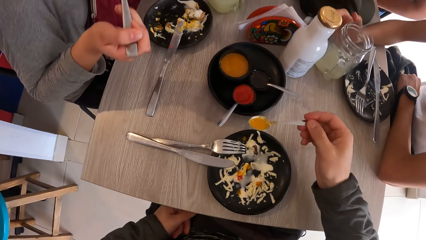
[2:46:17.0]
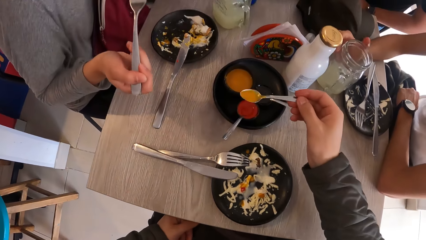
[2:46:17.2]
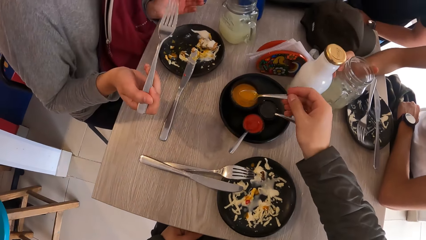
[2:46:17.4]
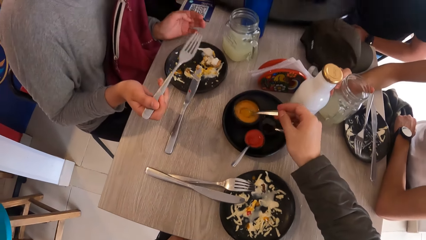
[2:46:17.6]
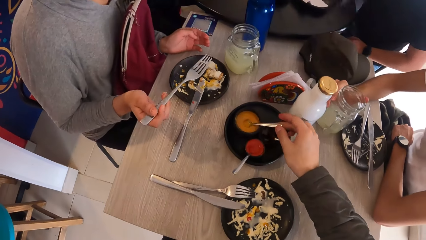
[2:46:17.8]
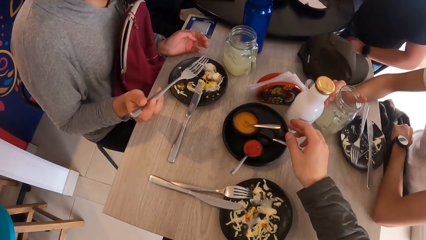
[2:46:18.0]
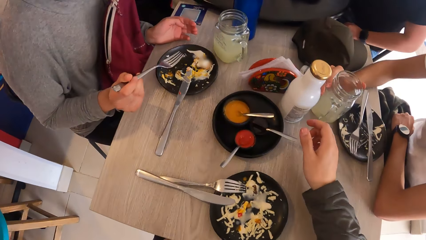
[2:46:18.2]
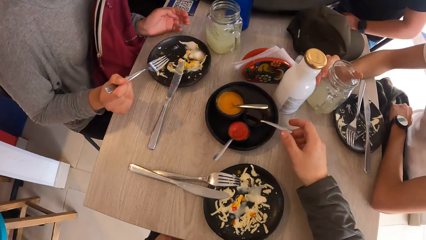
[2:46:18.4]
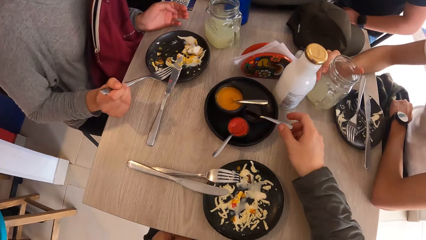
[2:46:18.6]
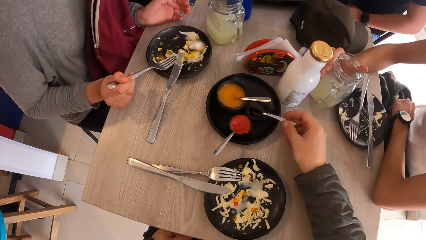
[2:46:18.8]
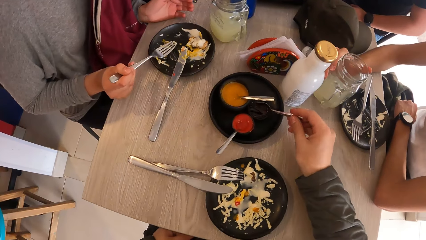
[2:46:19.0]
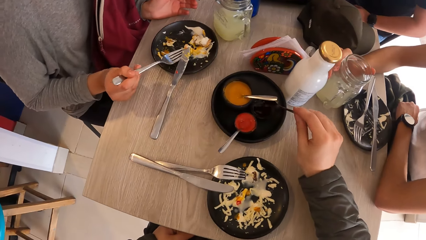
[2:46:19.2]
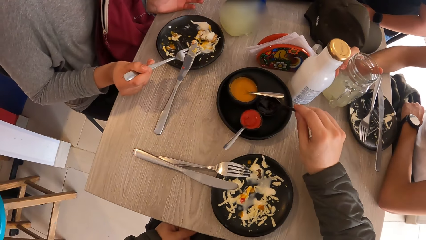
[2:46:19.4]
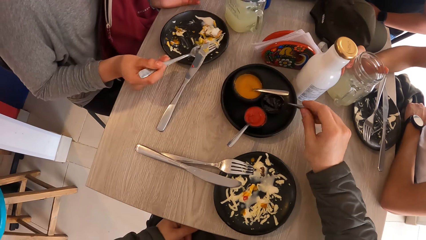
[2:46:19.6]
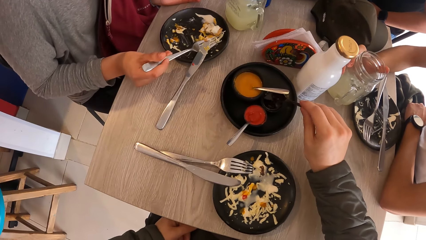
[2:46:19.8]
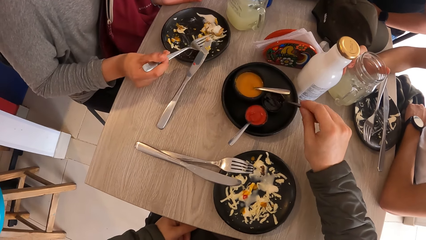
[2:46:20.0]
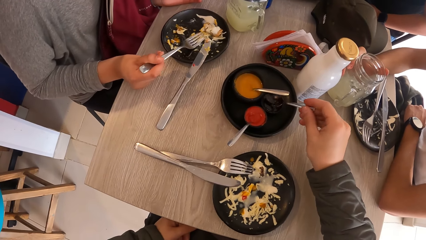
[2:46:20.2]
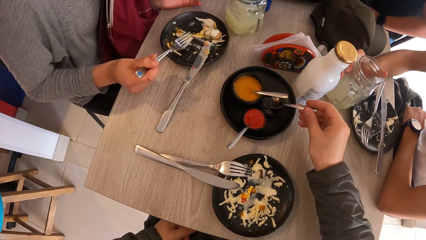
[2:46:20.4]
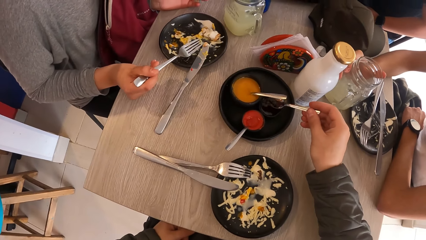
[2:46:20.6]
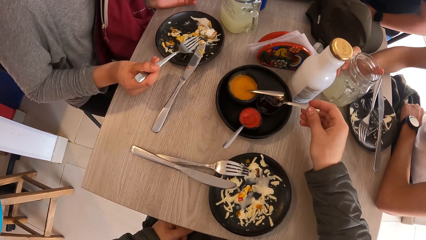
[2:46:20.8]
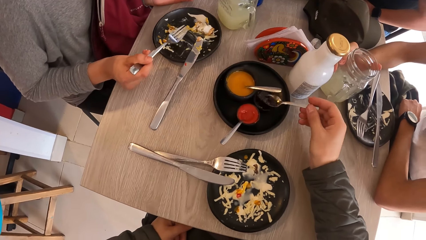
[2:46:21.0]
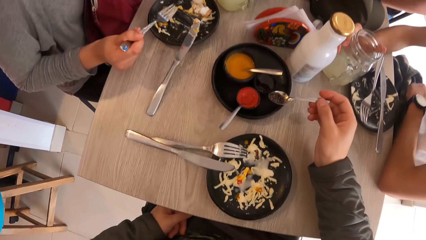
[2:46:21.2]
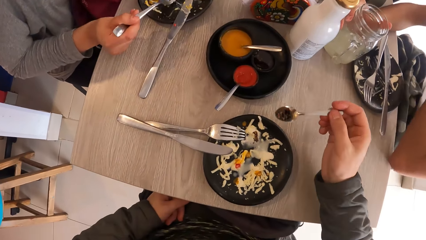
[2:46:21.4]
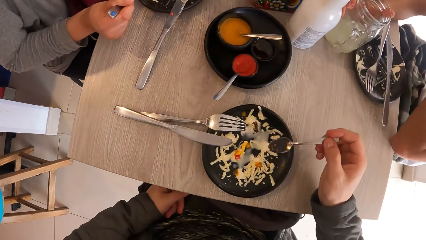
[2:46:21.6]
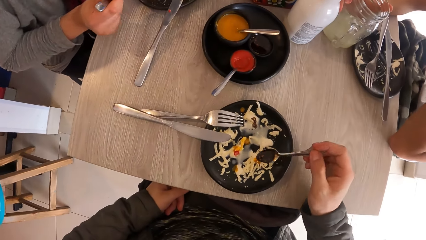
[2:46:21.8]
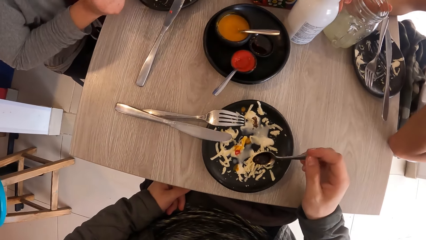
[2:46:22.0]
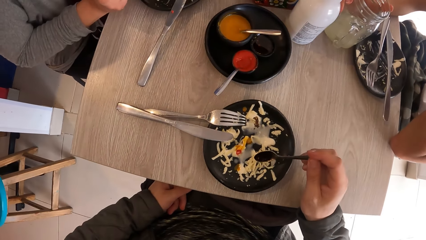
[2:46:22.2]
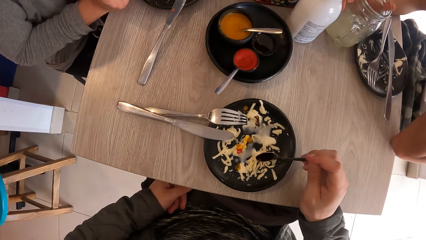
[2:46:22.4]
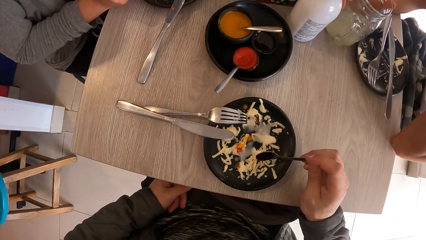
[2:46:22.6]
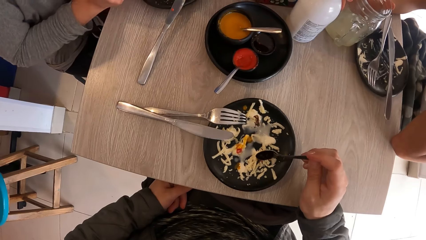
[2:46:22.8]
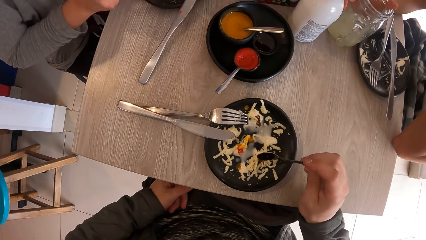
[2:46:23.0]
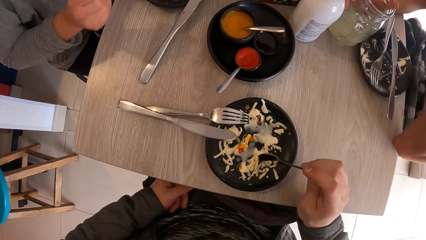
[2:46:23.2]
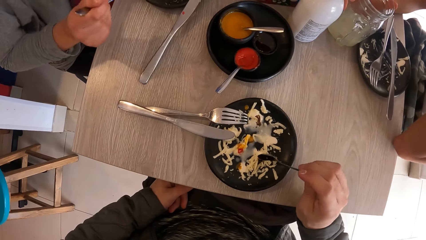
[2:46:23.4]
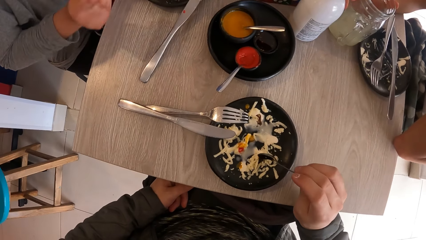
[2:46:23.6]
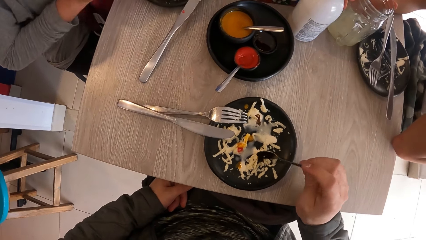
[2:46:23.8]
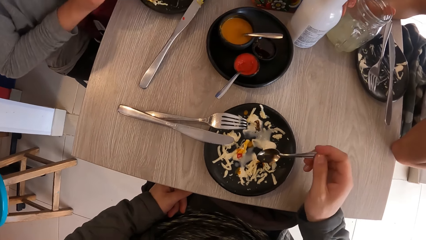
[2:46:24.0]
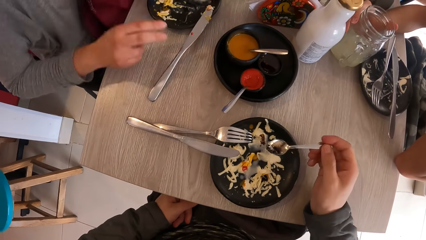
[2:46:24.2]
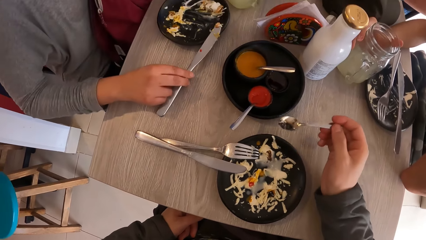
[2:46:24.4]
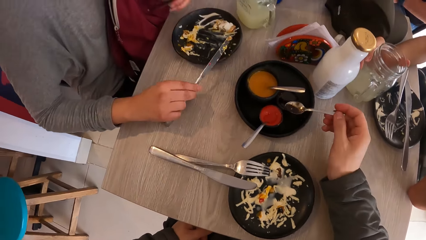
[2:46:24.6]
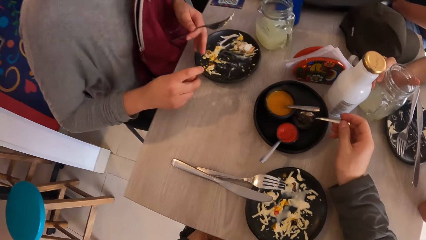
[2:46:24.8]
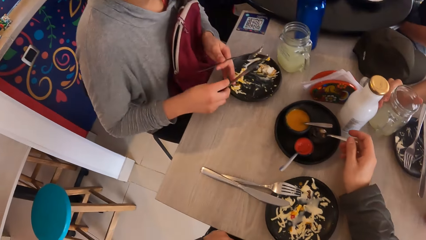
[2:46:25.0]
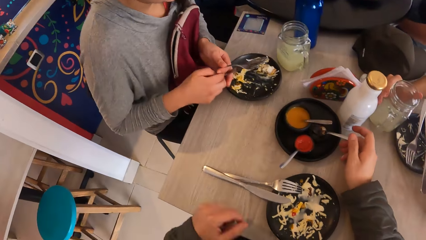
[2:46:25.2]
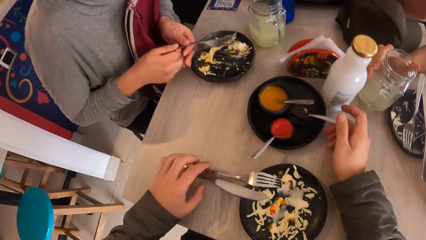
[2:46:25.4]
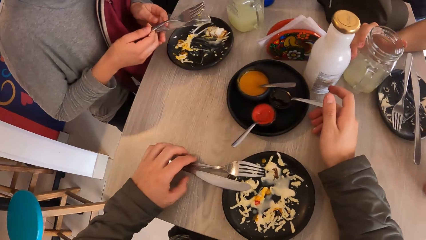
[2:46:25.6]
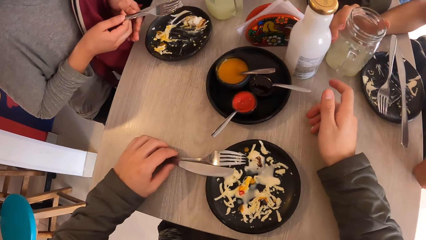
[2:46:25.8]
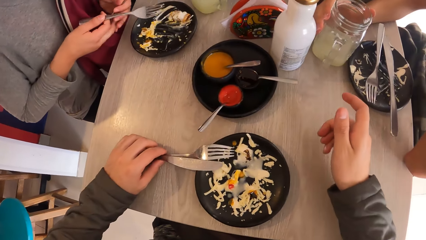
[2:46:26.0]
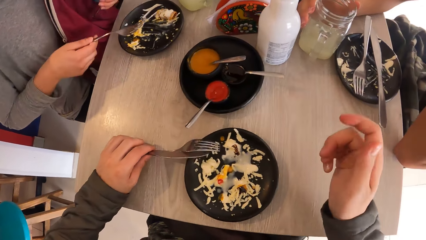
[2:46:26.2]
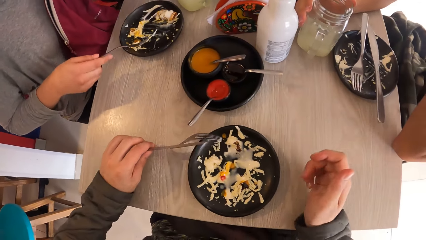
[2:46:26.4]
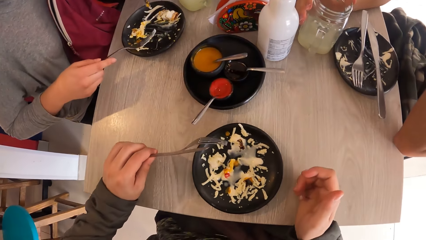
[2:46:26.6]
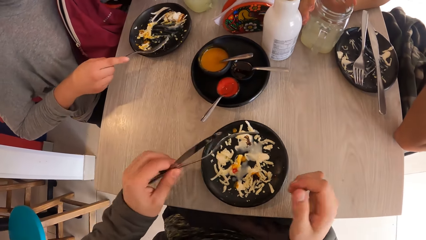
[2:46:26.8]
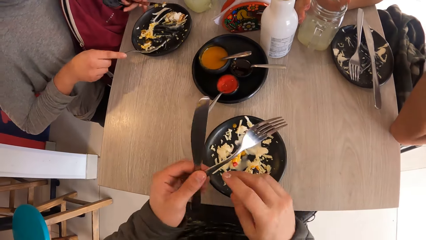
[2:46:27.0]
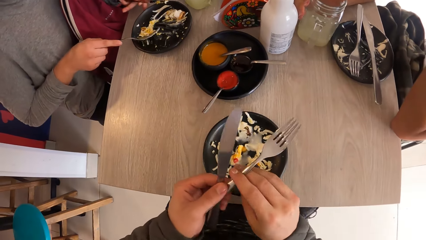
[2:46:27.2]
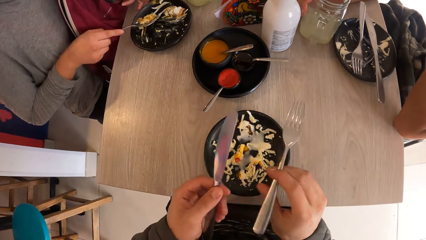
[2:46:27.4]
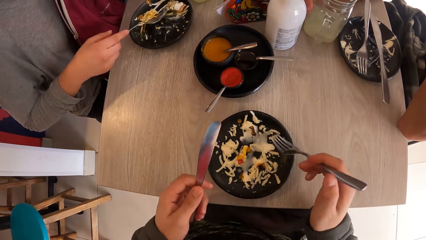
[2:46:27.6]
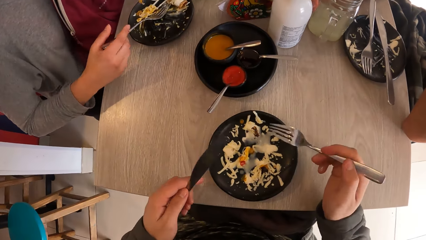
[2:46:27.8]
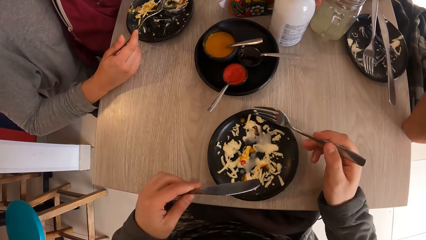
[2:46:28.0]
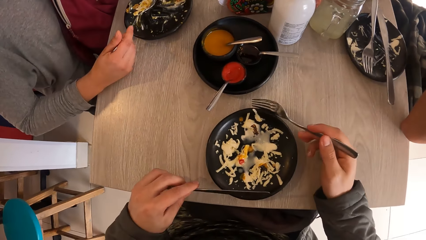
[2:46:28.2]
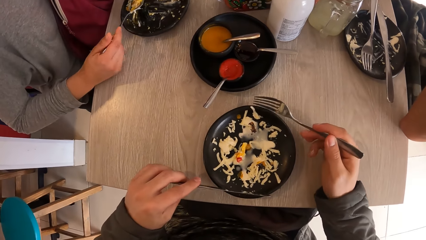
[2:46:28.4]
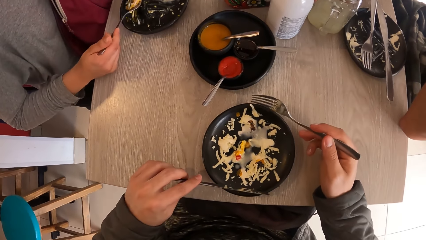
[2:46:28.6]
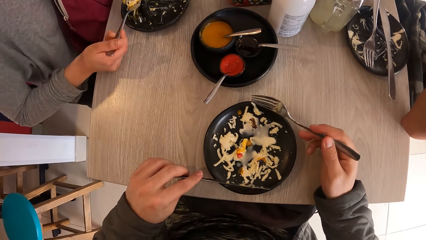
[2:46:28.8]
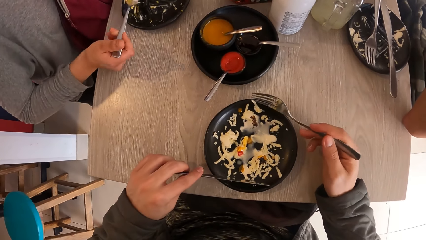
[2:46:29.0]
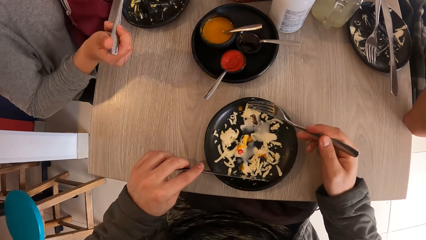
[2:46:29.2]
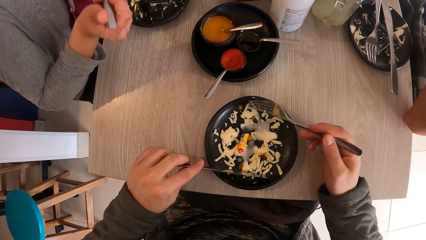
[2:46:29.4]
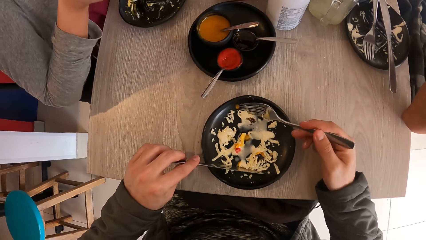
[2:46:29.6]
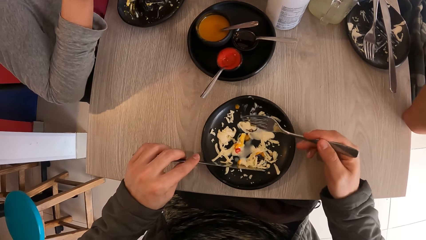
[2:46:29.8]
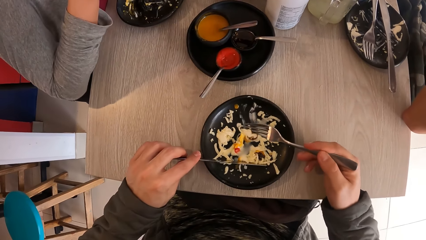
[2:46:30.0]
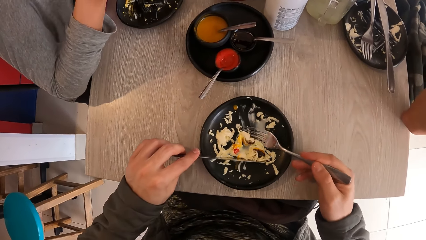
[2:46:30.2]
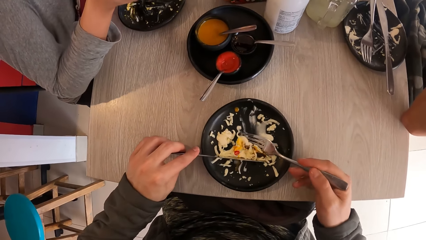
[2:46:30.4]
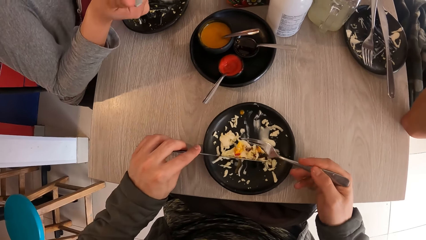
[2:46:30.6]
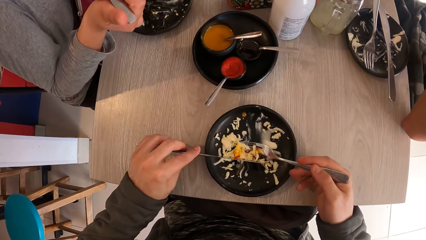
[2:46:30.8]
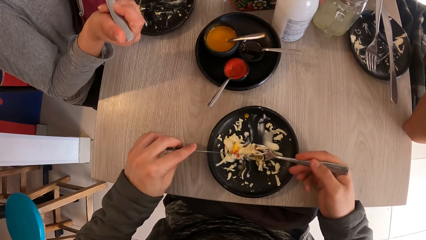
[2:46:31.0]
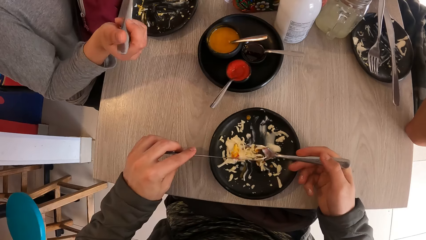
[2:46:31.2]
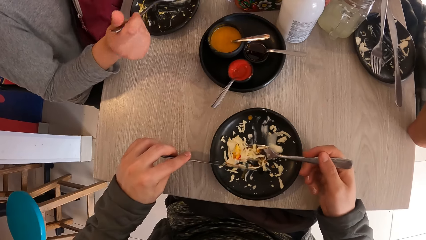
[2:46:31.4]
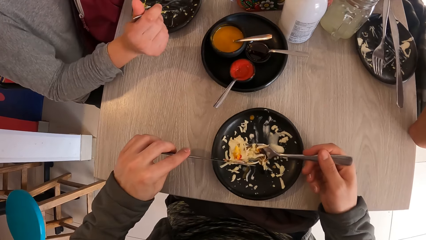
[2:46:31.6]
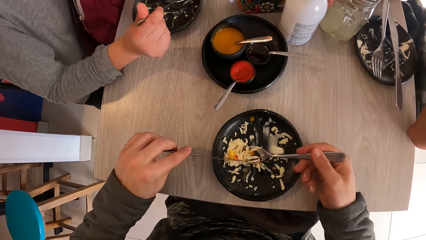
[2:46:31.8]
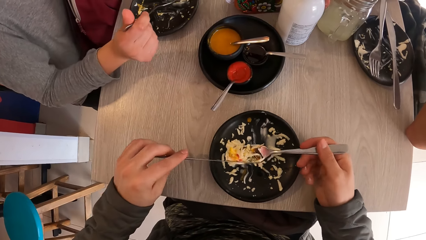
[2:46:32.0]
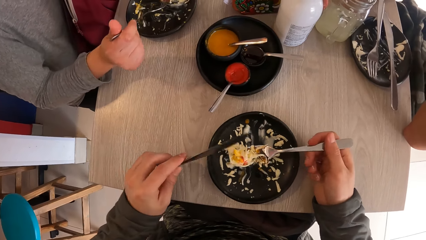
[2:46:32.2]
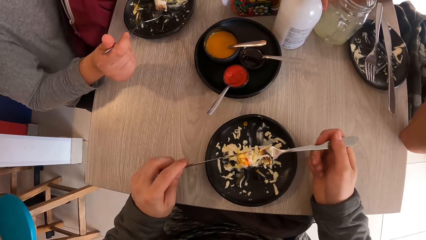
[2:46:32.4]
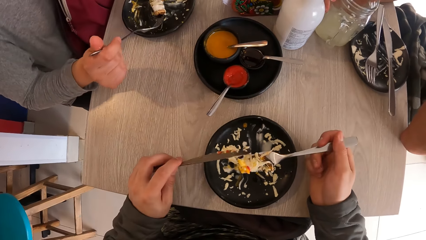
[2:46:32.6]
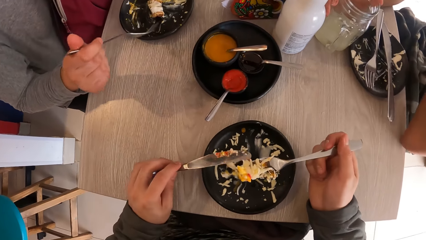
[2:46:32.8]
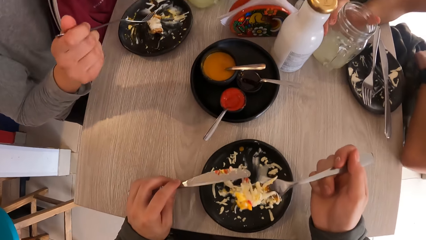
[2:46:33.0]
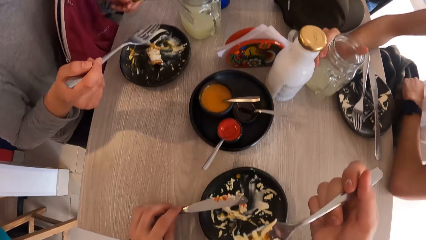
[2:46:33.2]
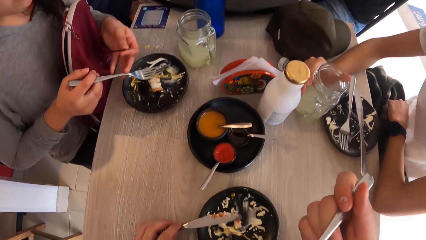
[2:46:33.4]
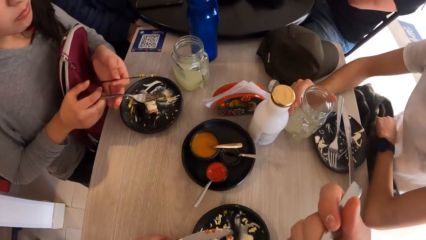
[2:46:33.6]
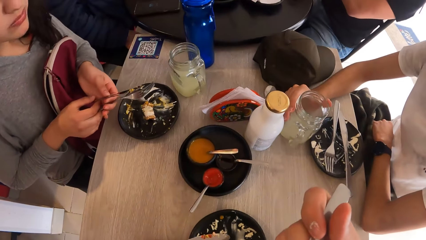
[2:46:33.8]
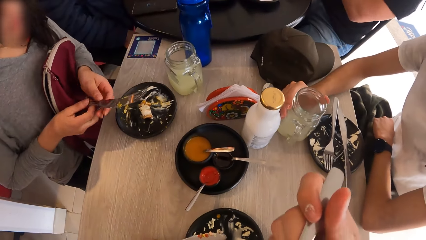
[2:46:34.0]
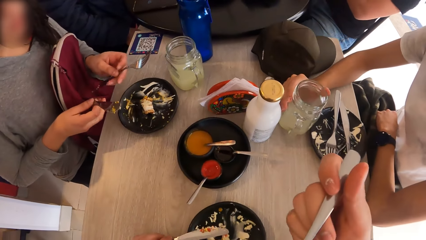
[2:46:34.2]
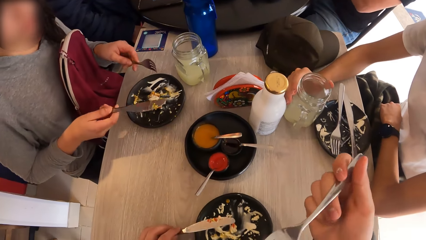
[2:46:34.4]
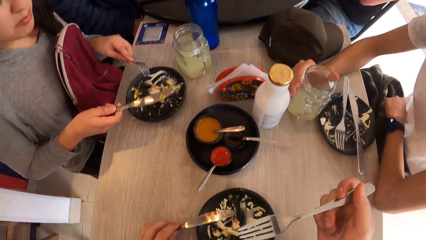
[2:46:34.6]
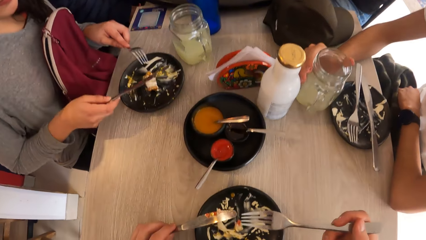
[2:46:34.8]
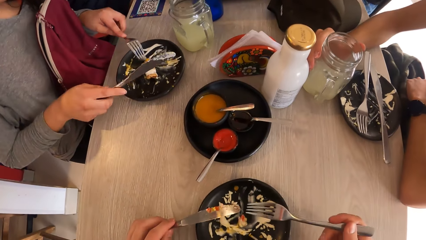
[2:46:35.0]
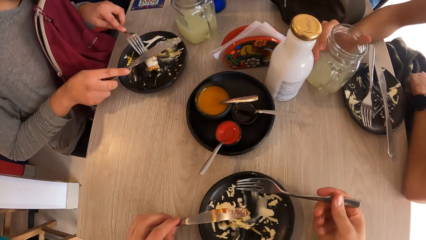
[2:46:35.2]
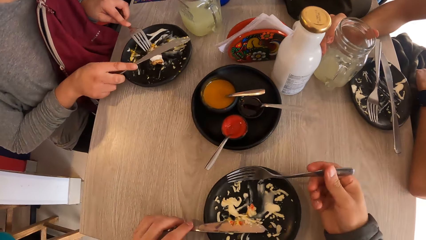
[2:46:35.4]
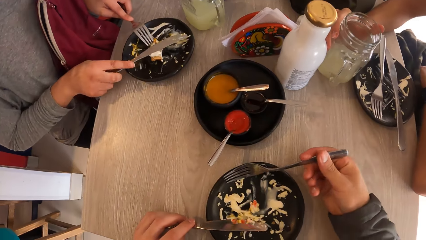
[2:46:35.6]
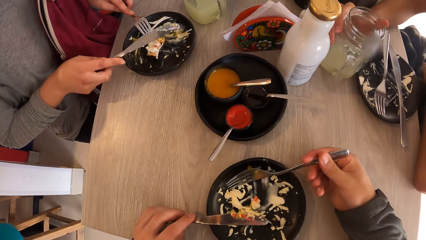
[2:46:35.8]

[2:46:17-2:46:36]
The camera wearer drops the spoon in the yellow sauce bowl with her right hand. She takes sauce or spices from the bowl with the spoon in her right hand. She puts the sauce on the food with the spoon in her right hand. A woman picks the knife from the table with her right hand. The camera wearer drops the spoon in the spices bowl with her right hand. The woman passes the fork from her left hand to her right hand and passes the knife from her right hand to her left hand. The camera wearer picks the fork and the knife from the table with her left hand. She passes the fork from her left hand to her right hand. She takes the food from the plate with the fork in her right hand. She eats the food with the fork in her right hand. The woman switches the fork and the knife with both hands.
